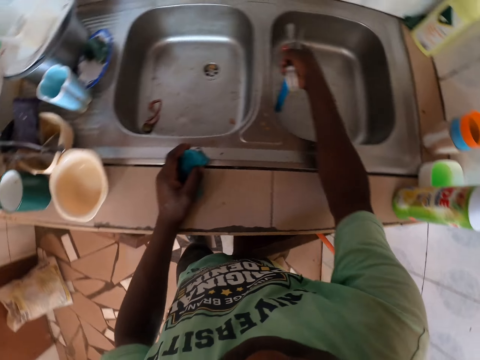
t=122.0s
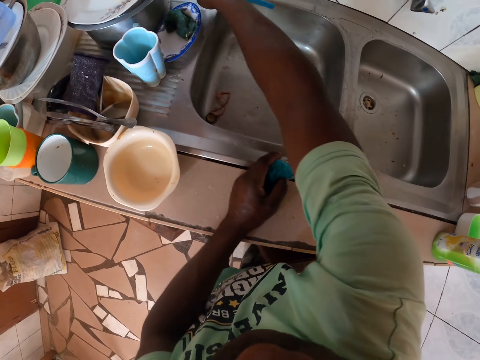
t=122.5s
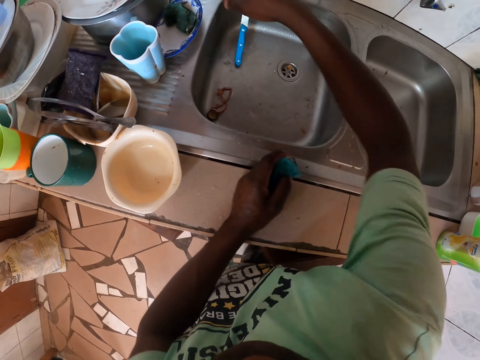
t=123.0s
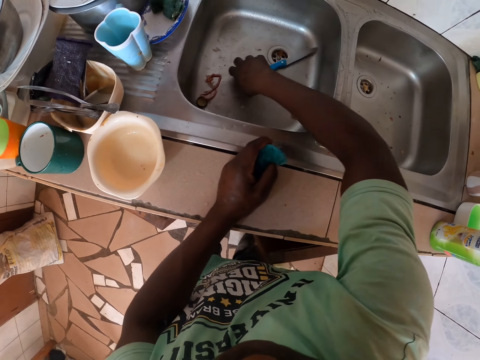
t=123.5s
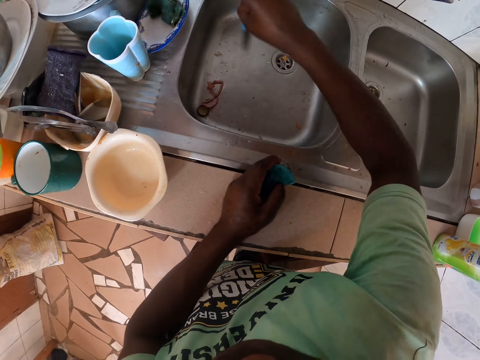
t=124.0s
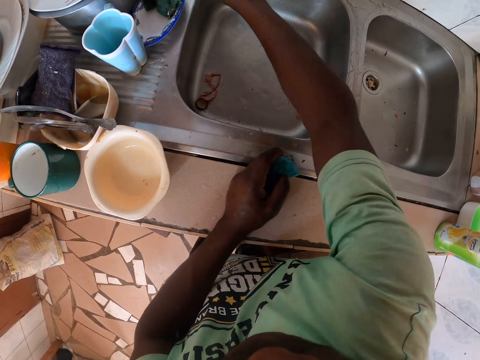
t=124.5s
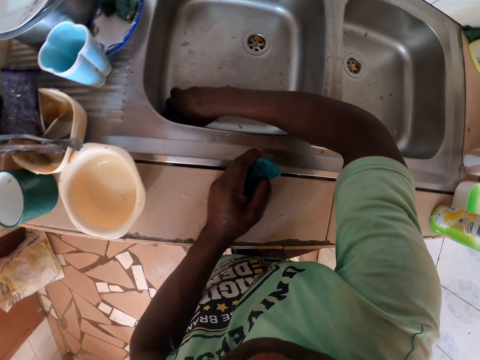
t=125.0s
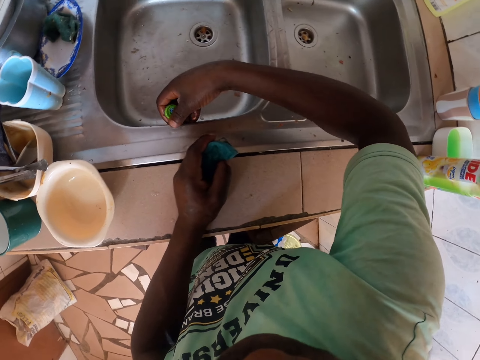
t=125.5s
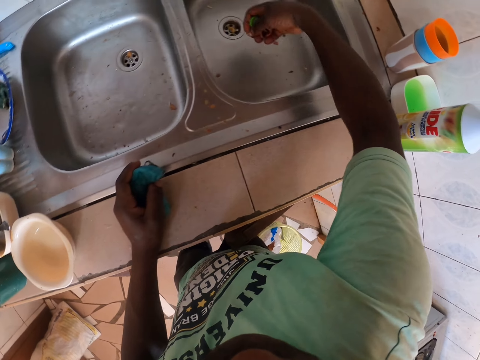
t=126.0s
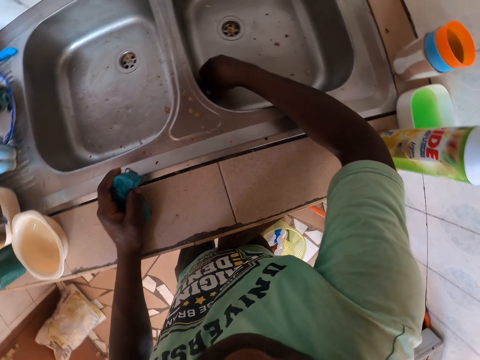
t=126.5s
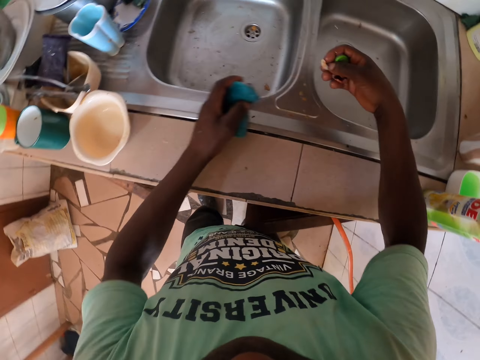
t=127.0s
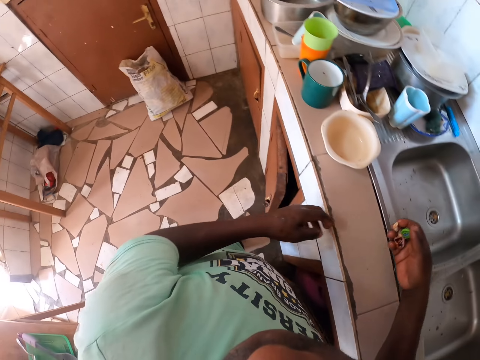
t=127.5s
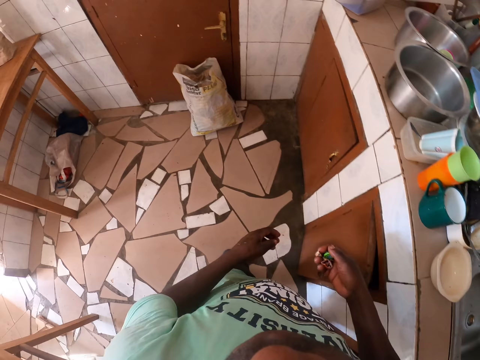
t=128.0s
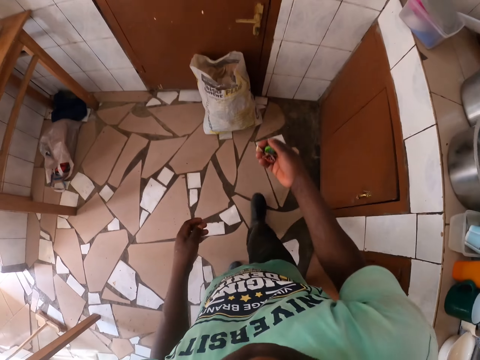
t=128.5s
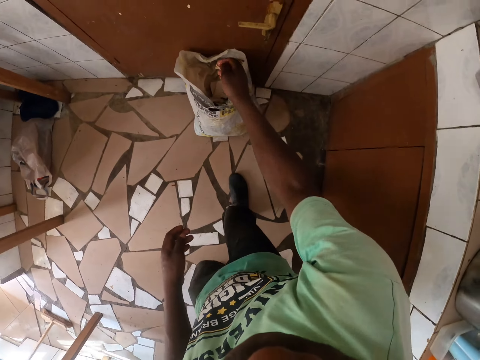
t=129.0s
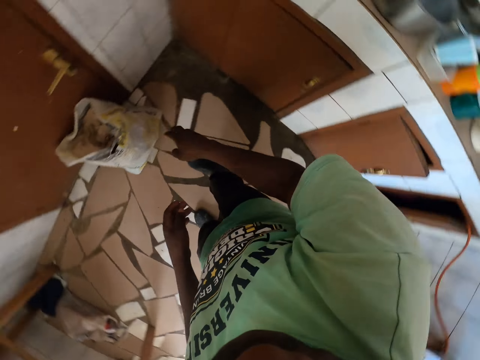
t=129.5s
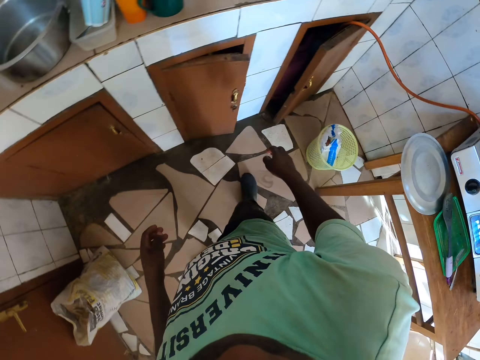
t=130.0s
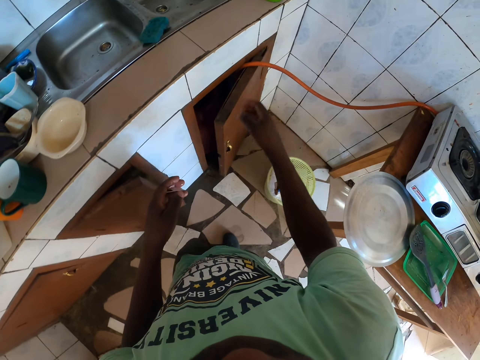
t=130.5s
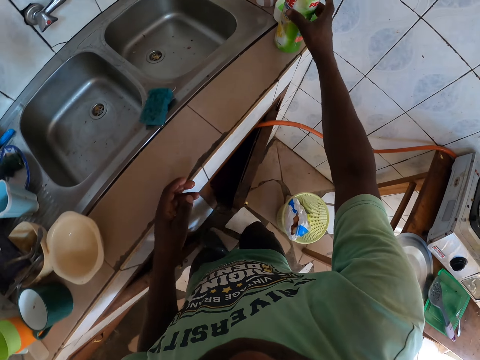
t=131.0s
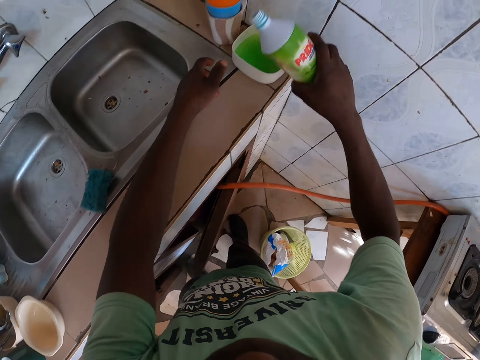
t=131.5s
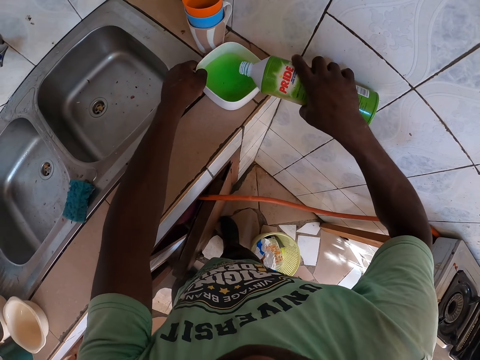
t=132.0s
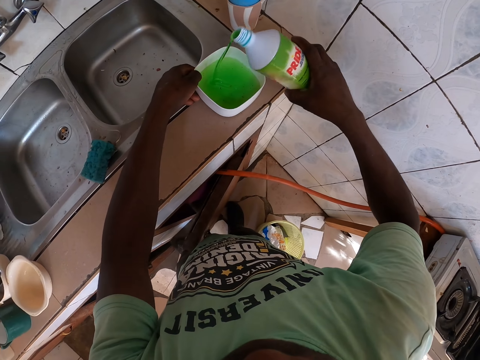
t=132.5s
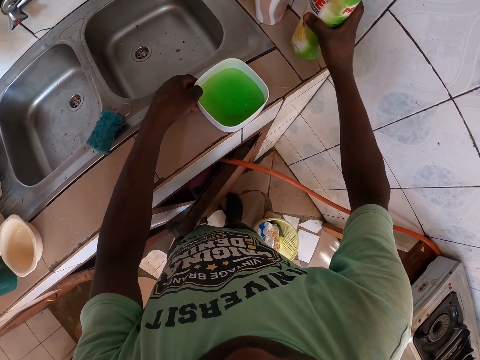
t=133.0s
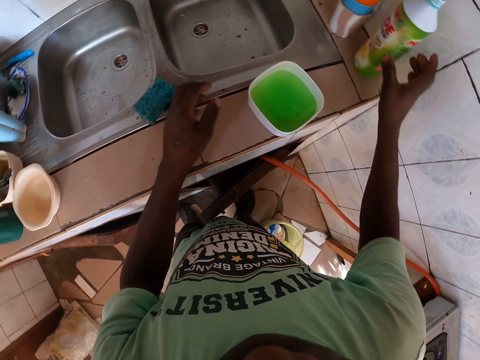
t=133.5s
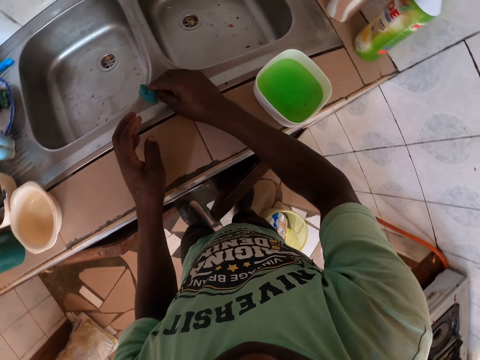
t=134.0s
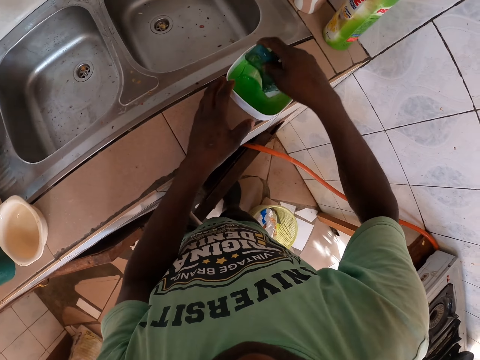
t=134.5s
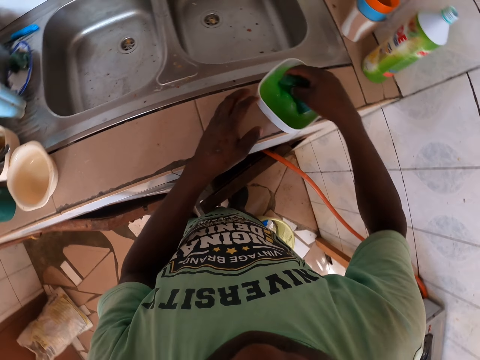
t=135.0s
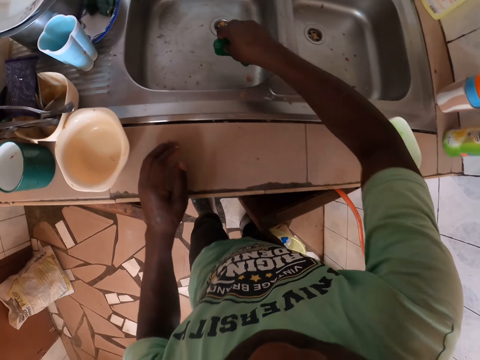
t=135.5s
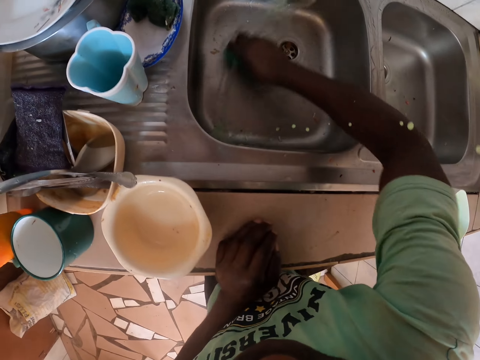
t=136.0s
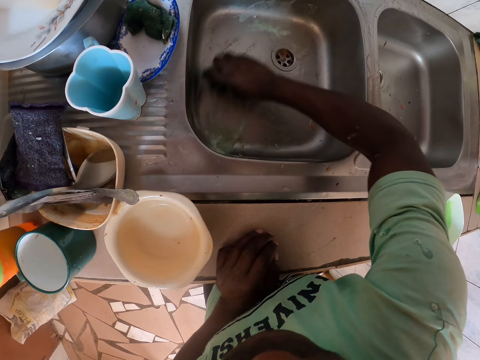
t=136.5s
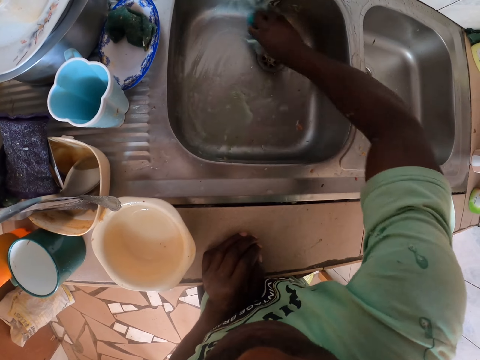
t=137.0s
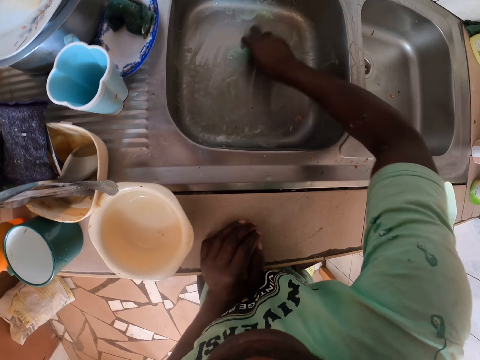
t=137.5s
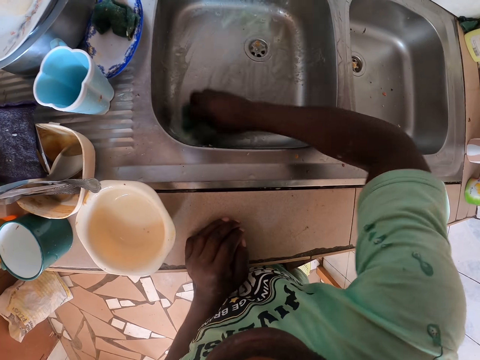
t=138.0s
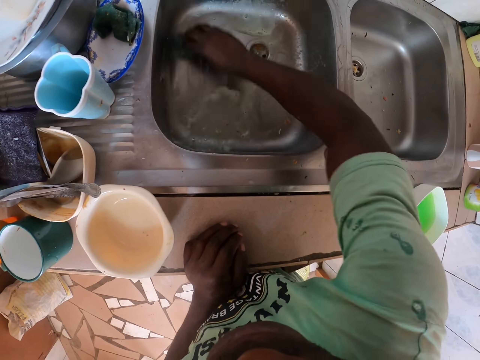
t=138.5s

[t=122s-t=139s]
The camera wearer picks the rubbish inside the sink. They put the rubbish into the dust bin. They pick the container with the soap from the sink. They transfer the soap into the bowl. They put the container down on the sink. They pick the Scotch-Brite. They dip the Scotch-Brite into the soap. They clean the sink with the Scotch-Brite.

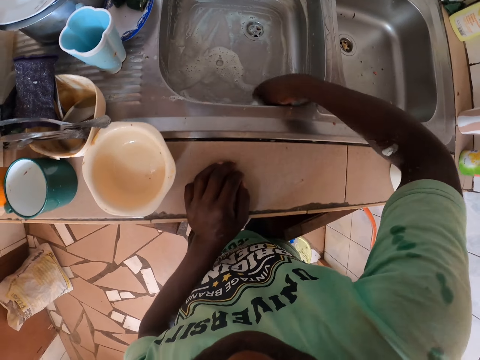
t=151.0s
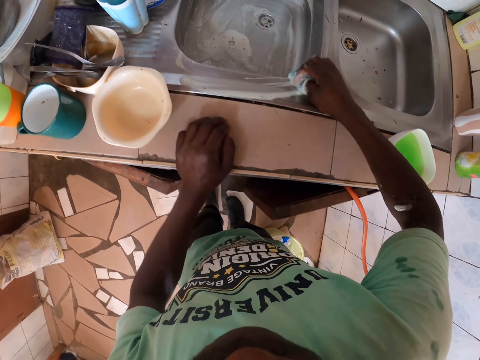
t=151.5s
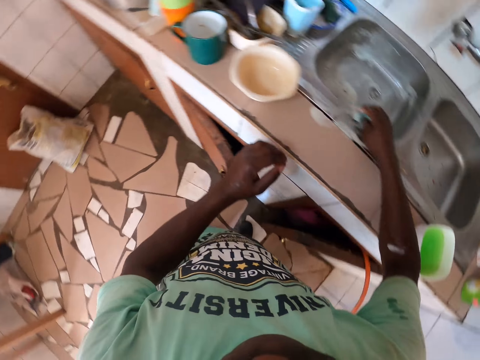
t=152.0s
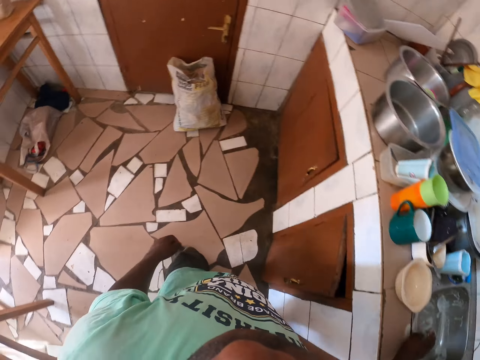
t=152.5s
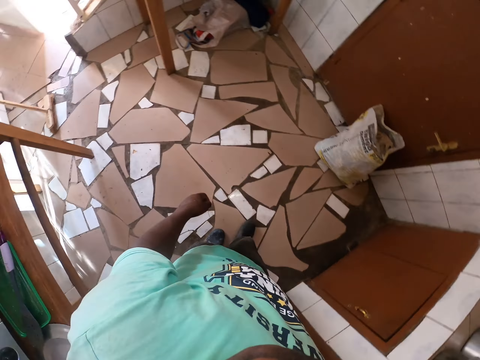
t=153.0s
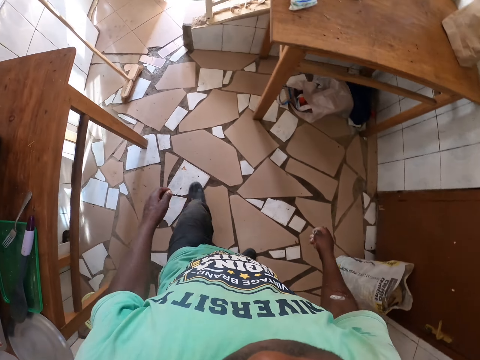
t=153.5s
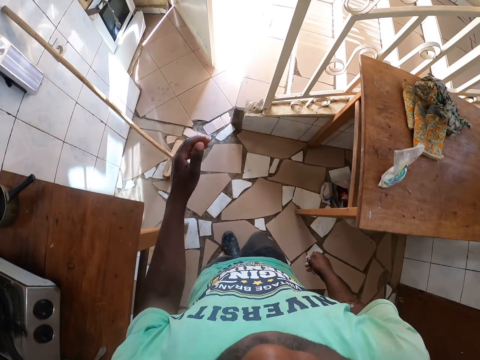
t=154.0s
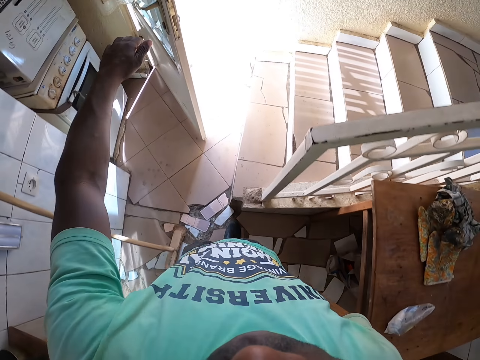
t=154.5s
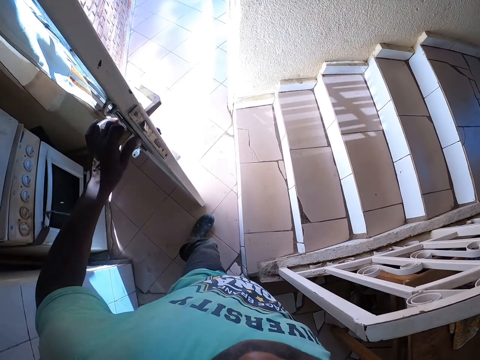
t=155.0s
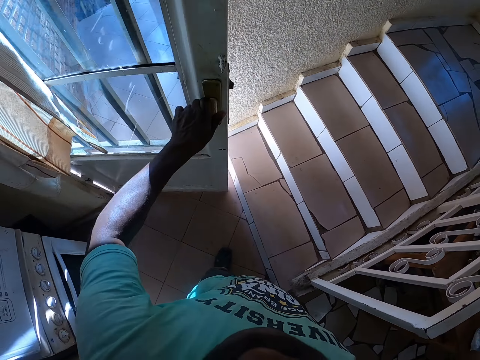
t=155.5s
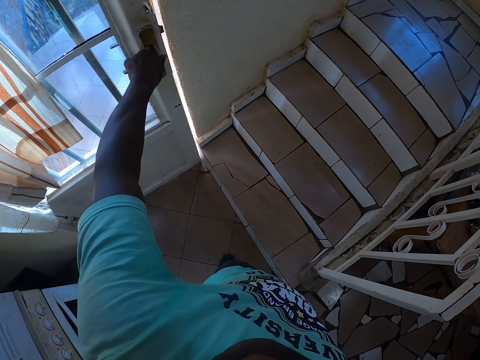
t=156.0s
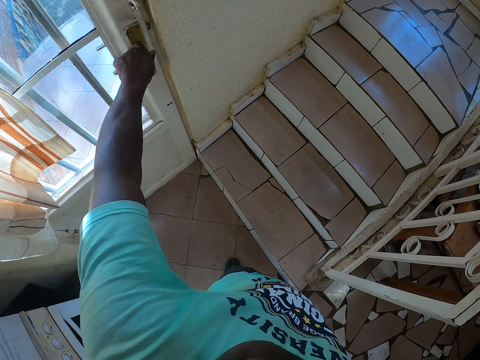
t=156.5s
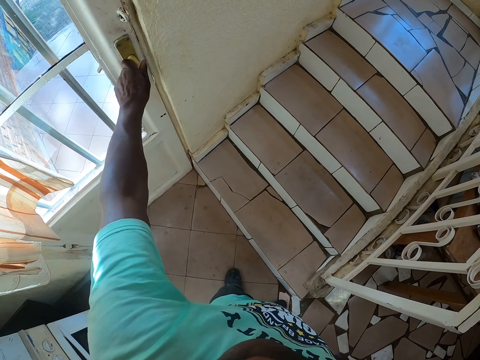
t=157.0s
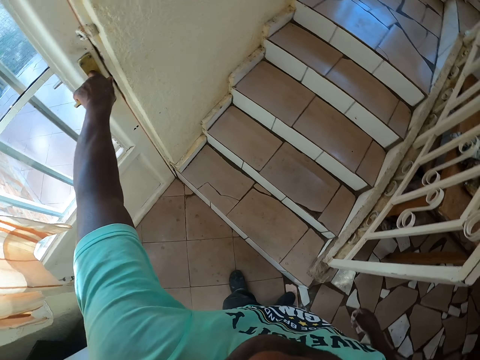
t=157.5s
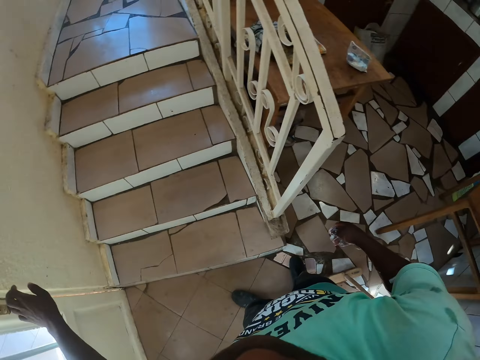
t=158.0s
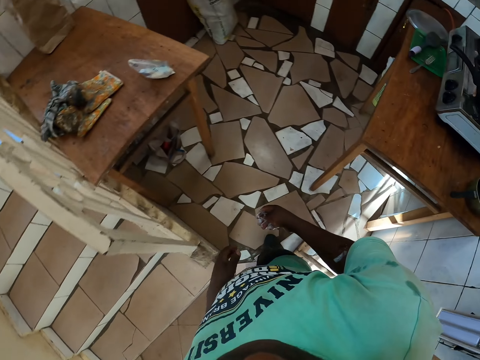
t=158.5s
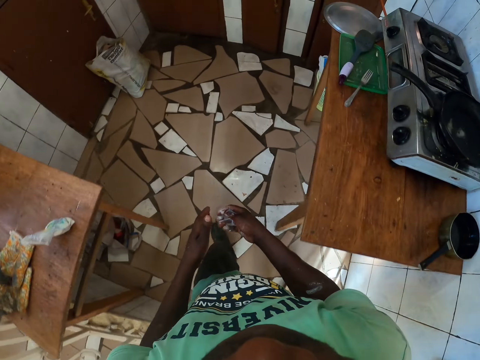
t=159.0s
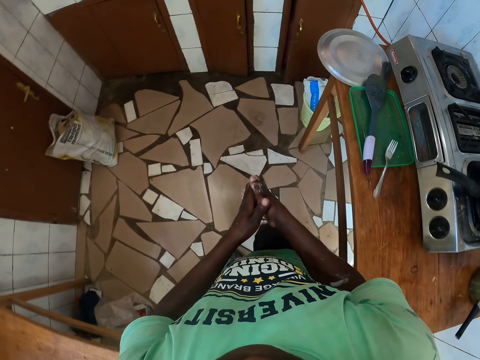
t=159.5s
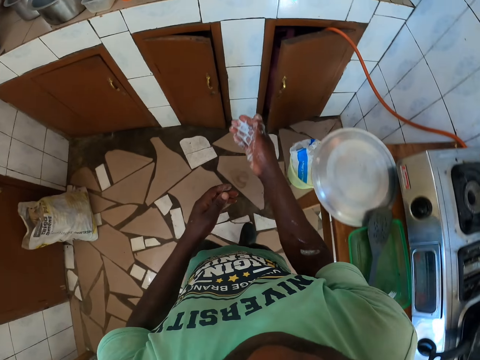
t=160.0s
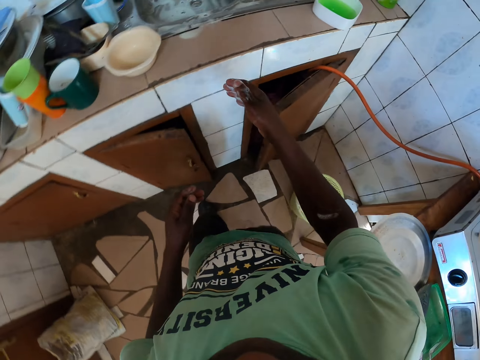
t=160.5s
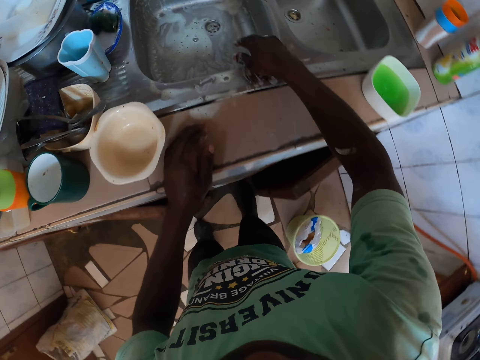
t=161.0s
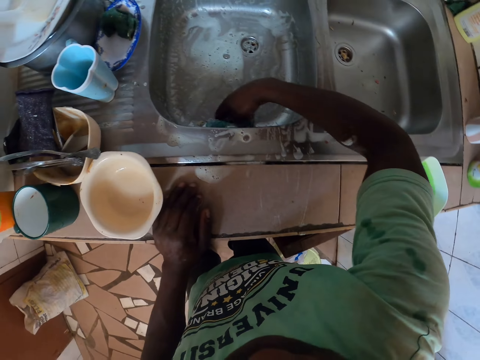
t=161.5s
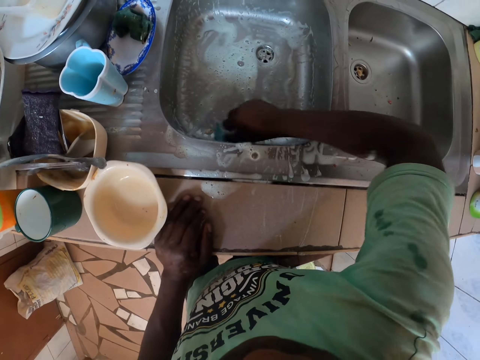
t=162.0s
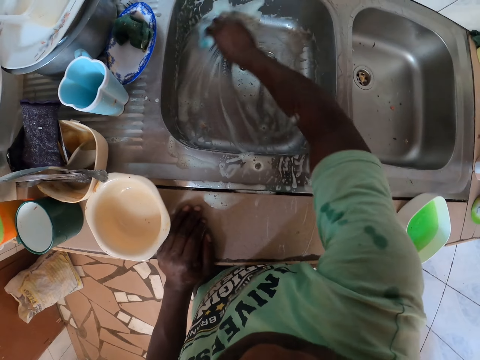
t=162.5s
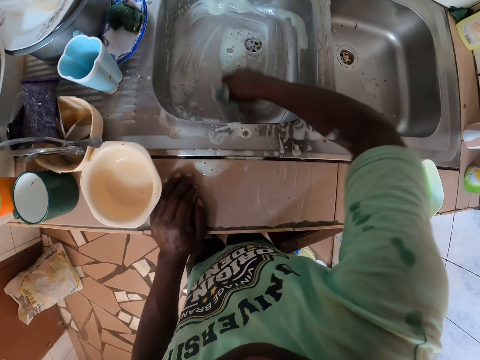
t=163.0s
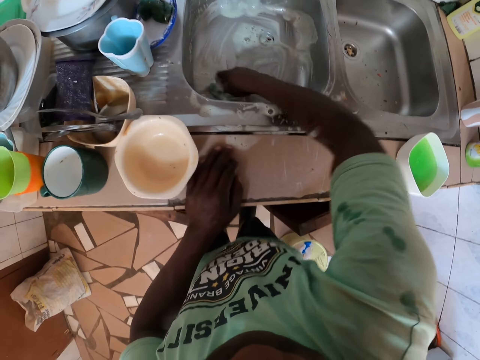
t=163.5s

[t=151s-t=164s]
The camera wearer walks in the kitchen. They close the door. They walk in the kitchen. They clean the sink with a Scotch-Brite.
